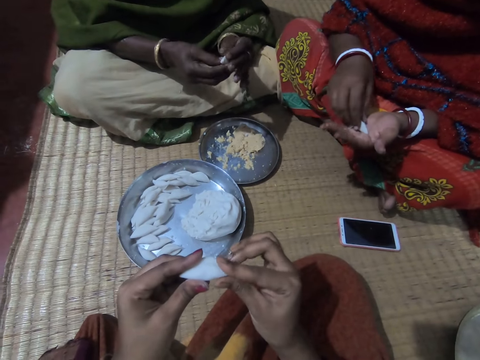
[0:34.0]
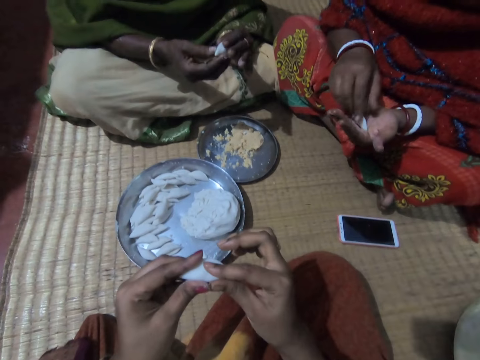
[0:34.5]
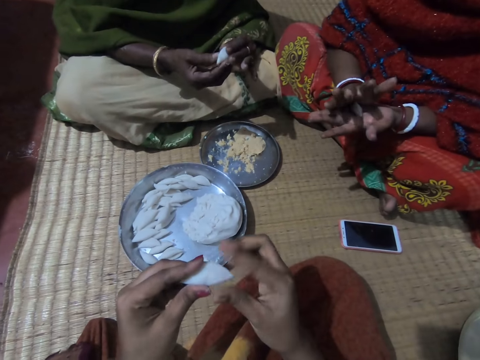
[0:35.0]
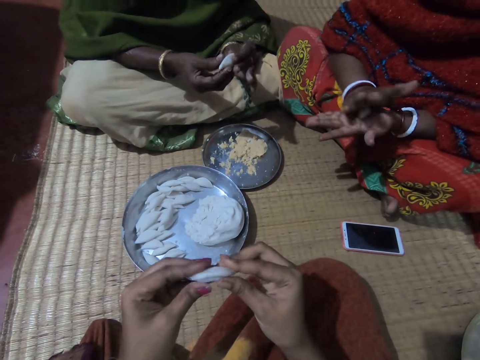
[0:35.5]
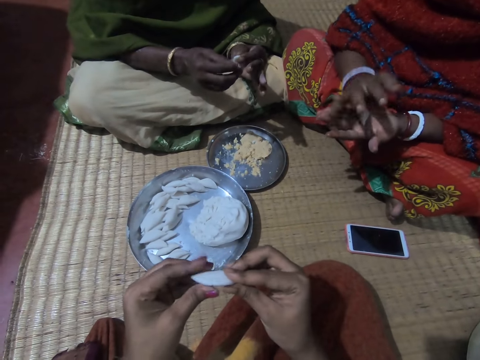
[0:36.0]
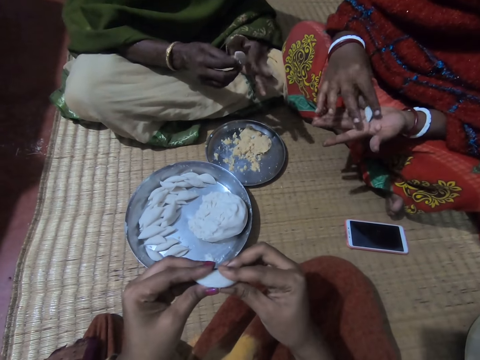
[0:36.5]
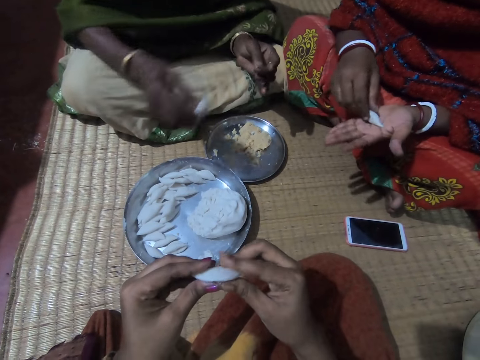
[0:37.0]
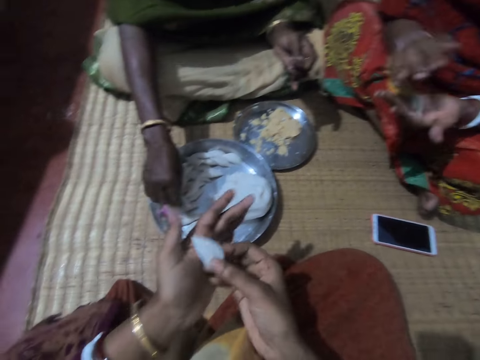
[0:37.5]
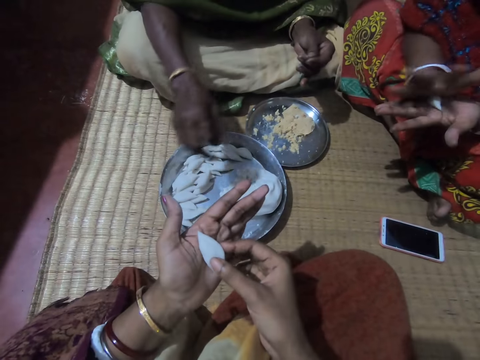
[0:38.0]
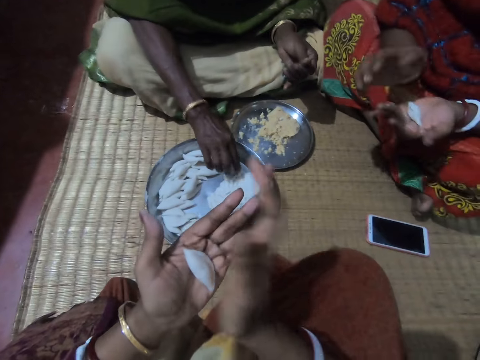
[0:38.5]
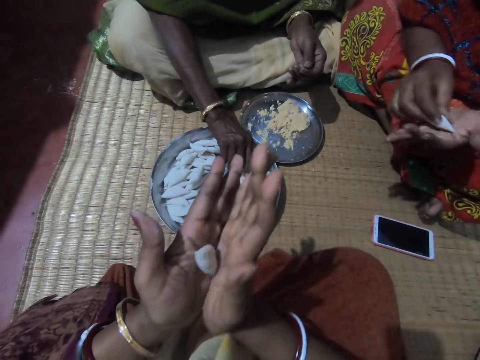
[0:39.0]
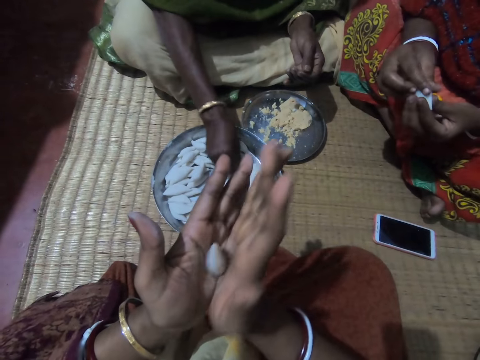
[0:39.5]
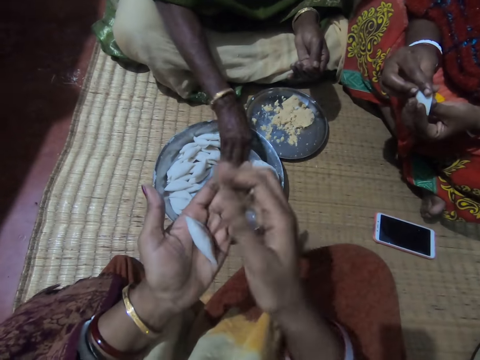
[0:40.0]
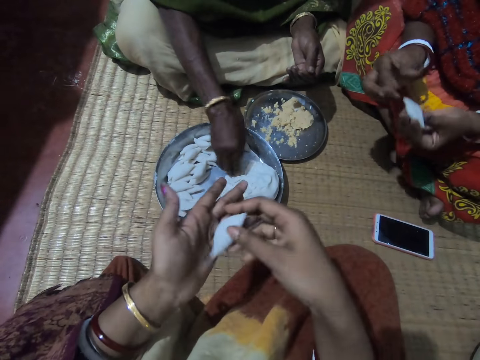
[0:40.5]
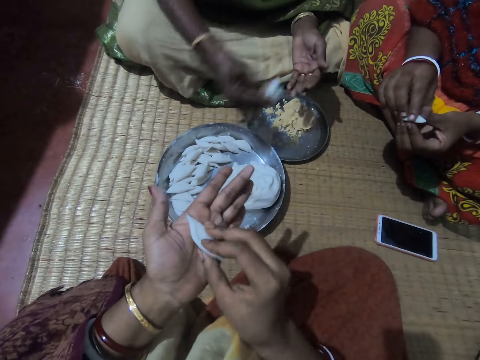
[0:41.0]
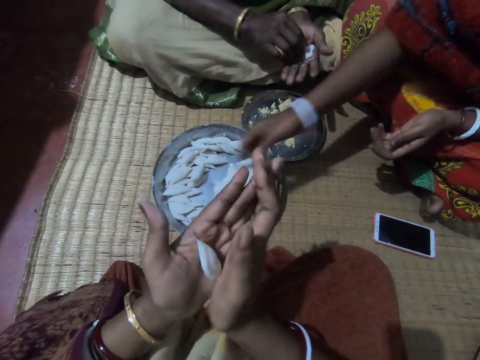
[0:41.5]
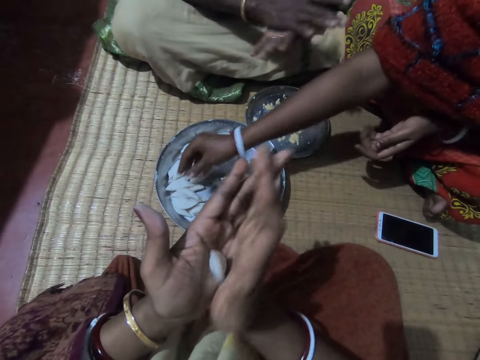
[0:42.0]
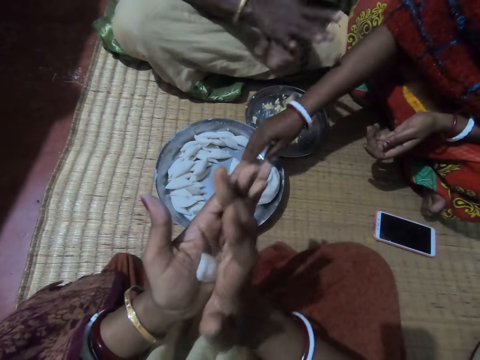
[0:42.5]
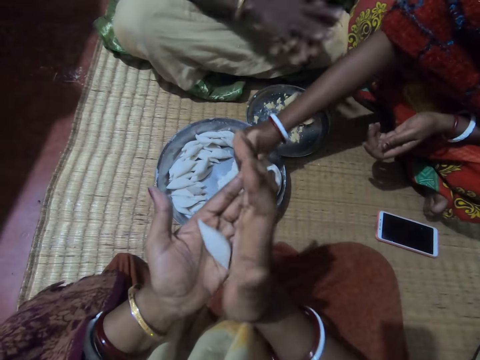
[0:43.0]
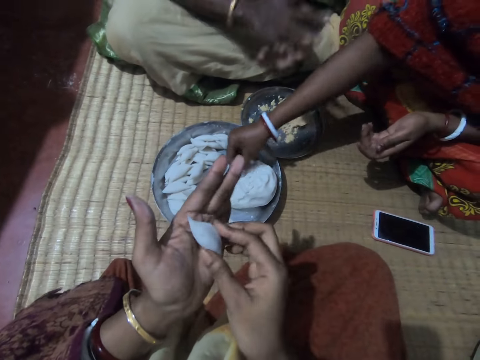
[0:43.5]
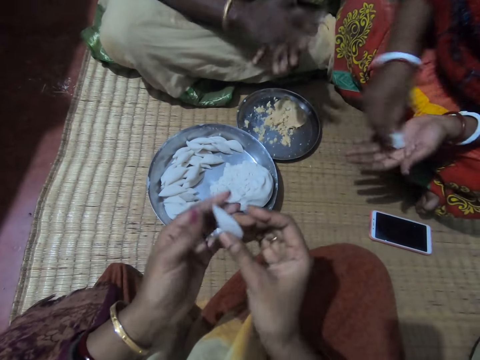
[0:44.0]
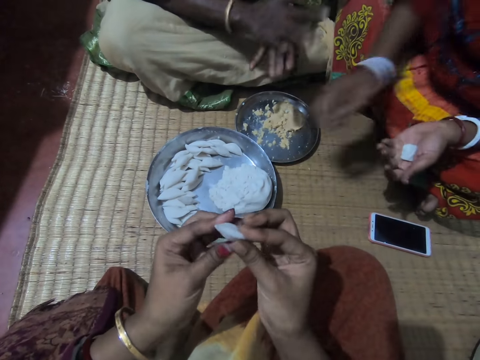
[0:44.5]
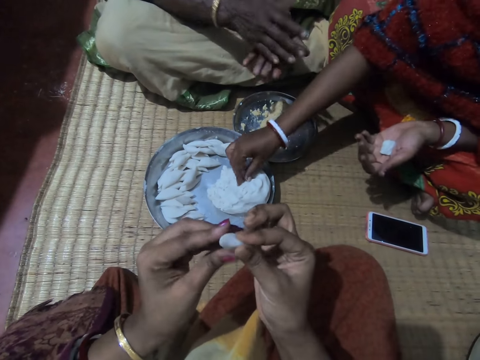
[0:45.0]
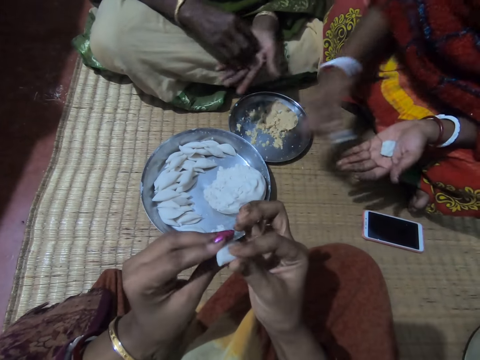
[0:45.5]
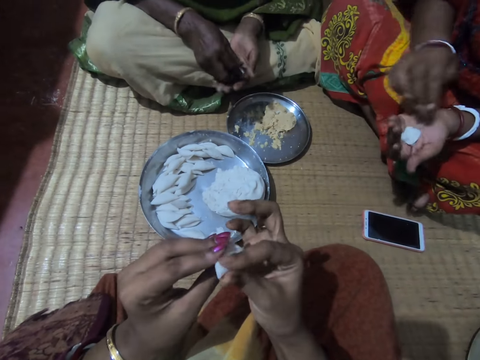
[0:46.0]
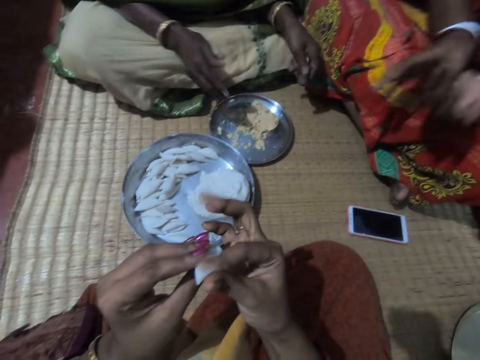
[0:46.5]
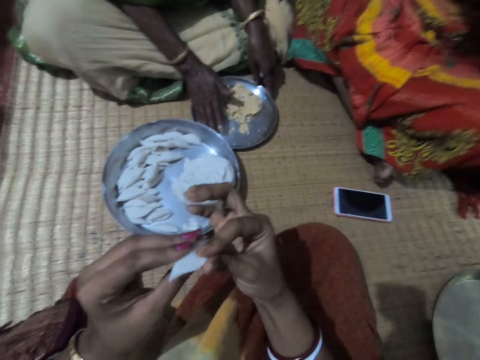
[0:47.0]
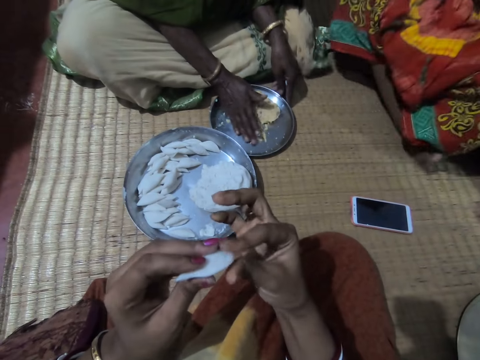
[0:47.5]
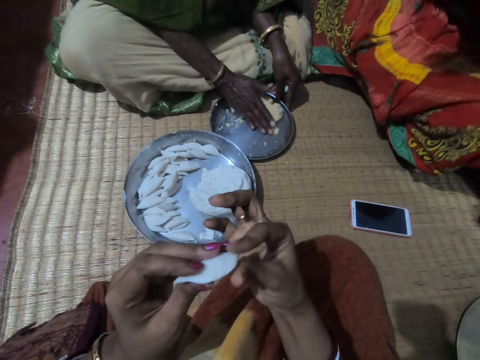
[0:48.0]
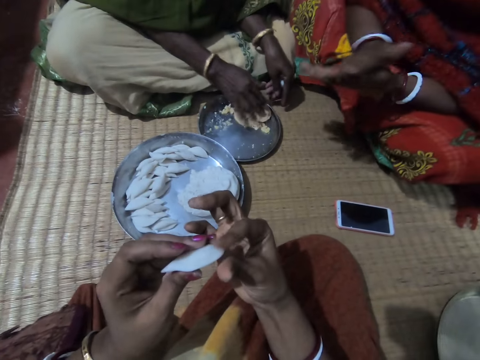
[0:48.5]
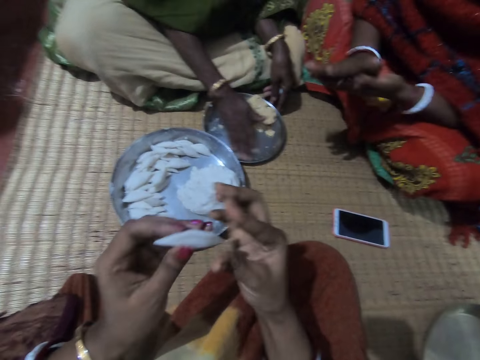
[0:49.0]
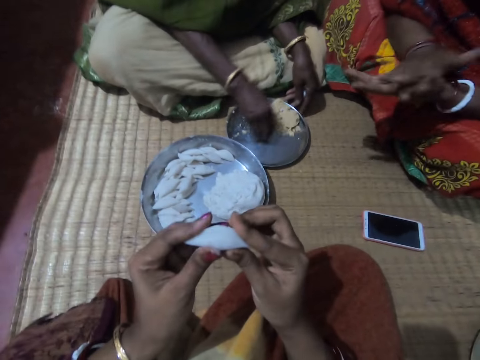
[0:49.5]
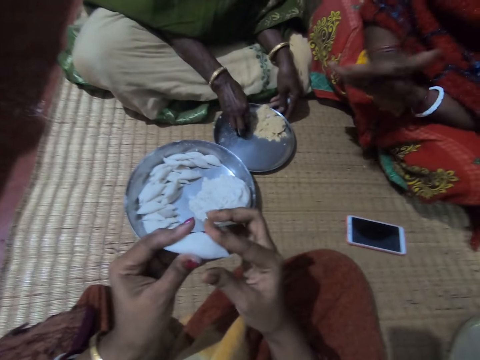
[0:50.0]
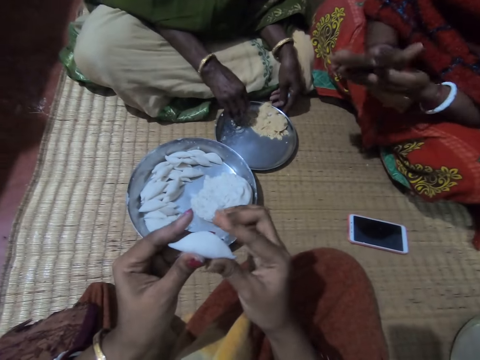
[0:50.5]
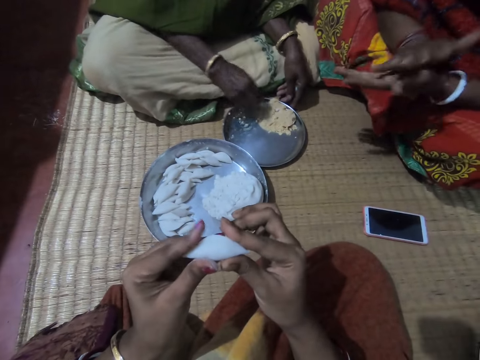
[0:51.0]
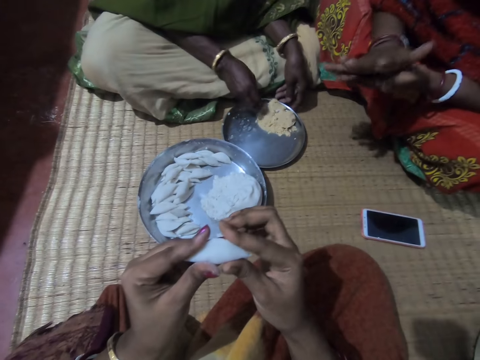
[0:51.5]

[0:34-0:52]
A lady rolls the corn flour with both hands. Another lady drops the corn flour in the plate with her right hand. The other lady cuts a dough piece from the tray. The camera wearer rolls the corn flour with both hands. The first lady rolls dough in her hands. The other lady takes some corn flour from the plate with her right hand. The first lady drops the corn flour in the plate with her right hand. The other lady rolls the corn flour with both hands. The camera wearer rolls the corn flour with both hands. The first lady cuts a dough piece from the tray. The other lady takes some corn flour from the plate with her right hand and rolls dough in her hands. The first lady transfers the corn flour to her left hand, cuts another dough piece from the tray, and takes some corn flour from the plate with her right hand. The camera wearer rolls dough in her hands. The first lady shifts the dough piece to her left hand. The other lady gathers something in the tray. The first lady positions herself on the floor. The other lady moves the corn meal in the plate with her right hand. The first lady rolls the corn flour with both hands. The camera wearer rolls dough in her hands. The other lady gathers something in the tray.

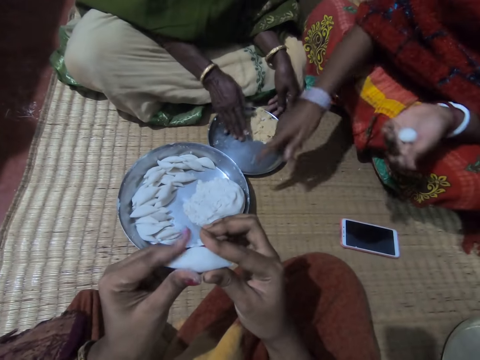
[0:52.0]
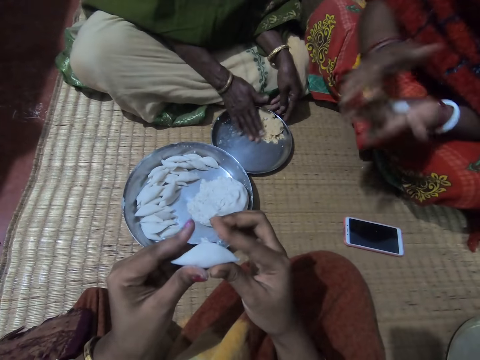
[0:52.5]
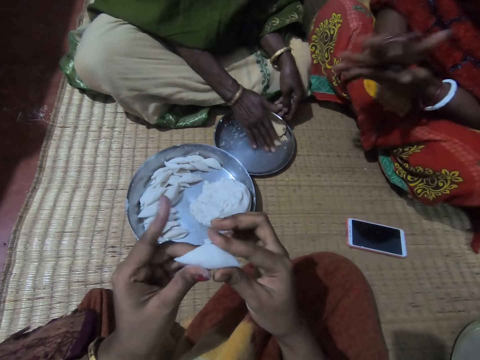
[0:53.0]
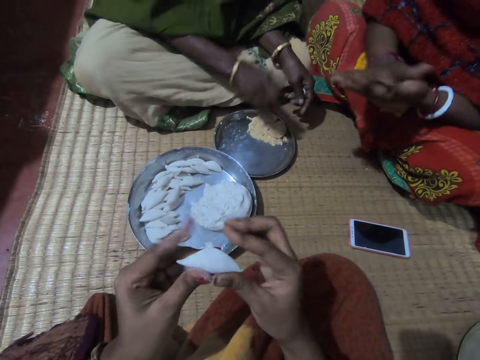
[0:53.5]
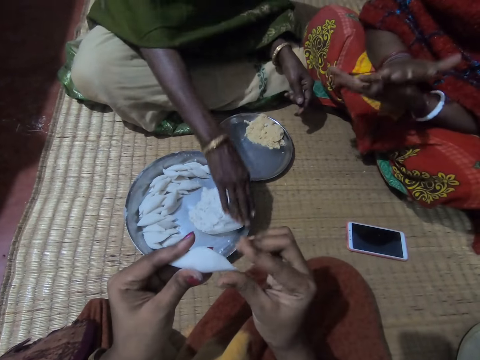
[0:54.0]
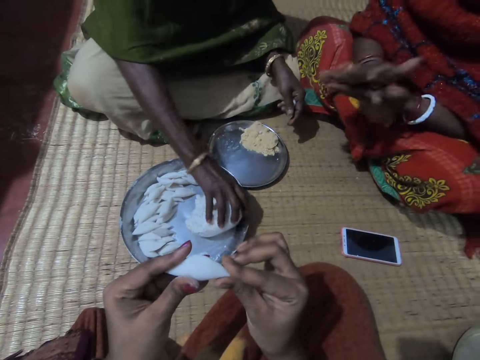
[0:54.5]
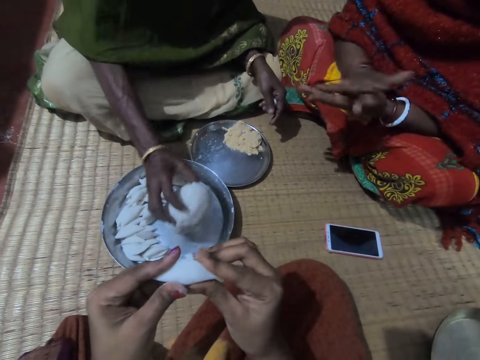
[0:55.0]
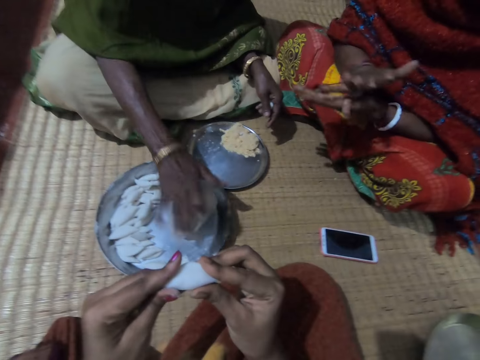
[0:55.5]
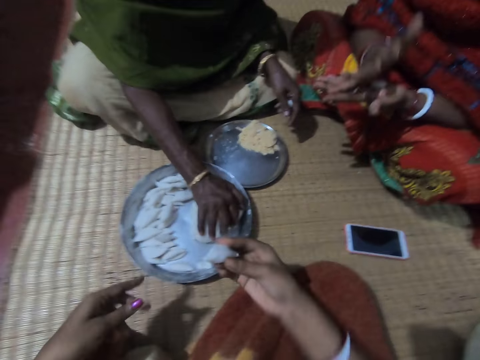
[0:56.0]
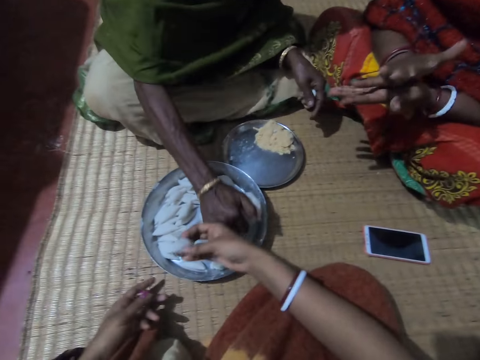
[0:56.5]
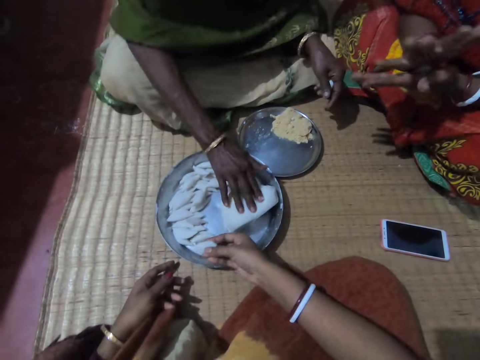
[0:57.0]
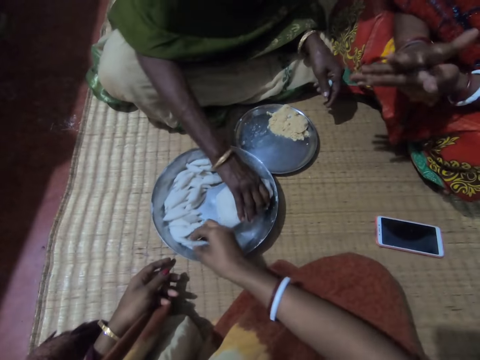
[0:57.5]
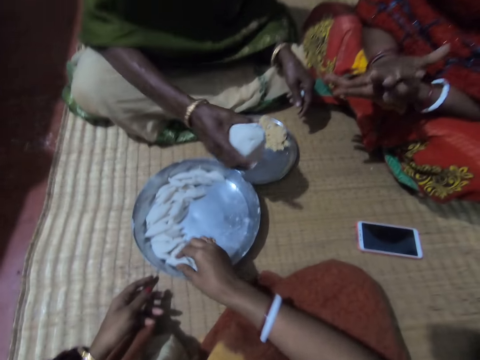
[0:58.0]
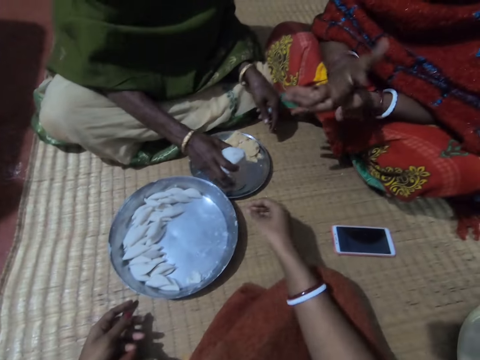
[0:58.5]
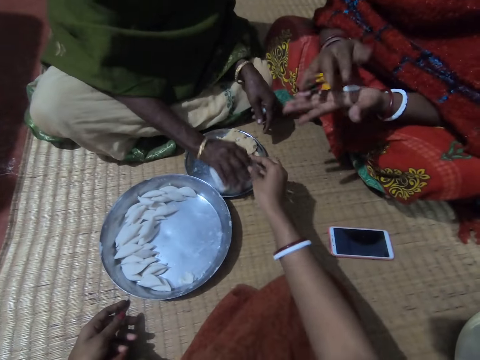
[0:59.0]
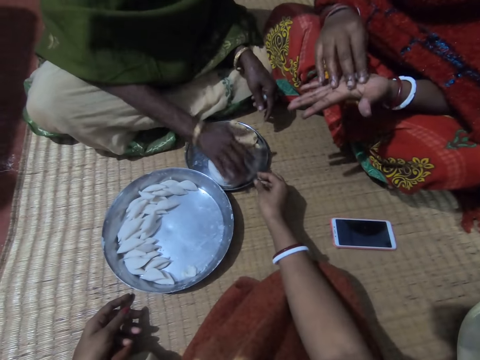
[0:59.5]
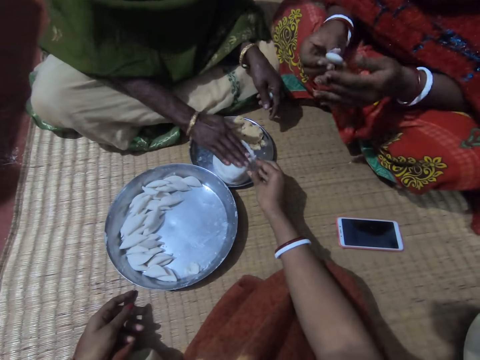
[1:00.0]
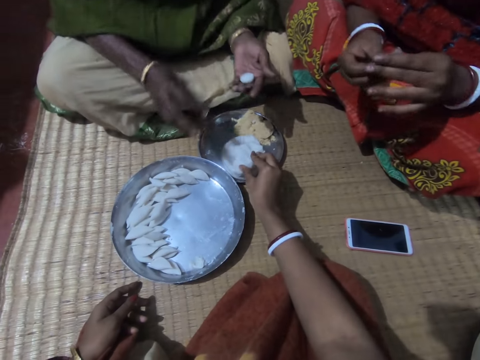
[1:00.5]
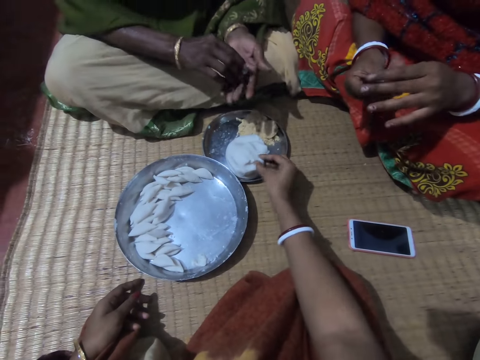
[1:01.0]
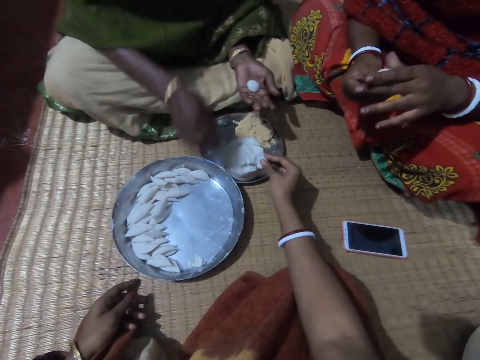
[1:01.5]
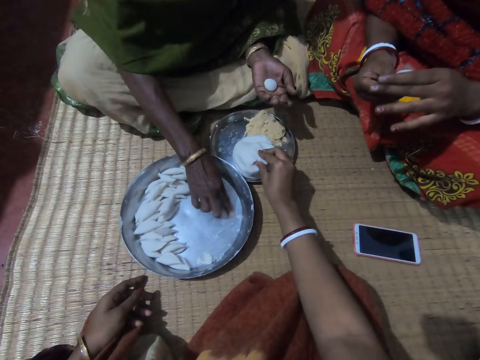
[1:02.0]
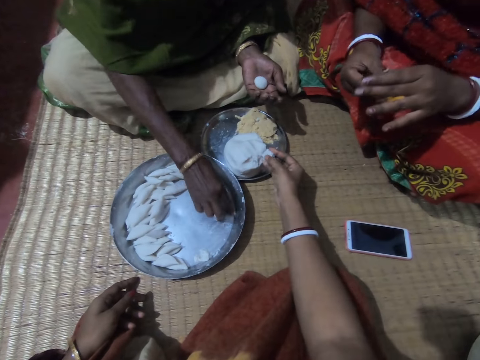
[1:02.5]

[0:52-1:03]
A lady points at dough in the tray and rolls a dough piece in her hands. The camera wearer interacts with the lady. Another lady gathers something in the tray. The camera wearer rolls dough in her hands. The other lady turns the dough in the tray on the floor and presses the corn flour in the plate with her right hand. The camera wearer drops the dough in the tray. The first lady rolls the dough piece in her hands. The other lady transfers the corn flour to the second plate with her right hand and compresses the dough in the tray. The camera wearer cuts a piece of dough. The first lady rolls the dough piece in her hands. The camera wearer takes some corn flour from the plate with her right hand. The other lady collects dough dust in the tray and slides her right hand in the plate.
